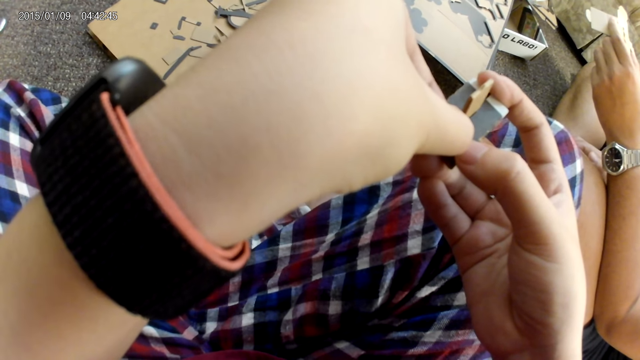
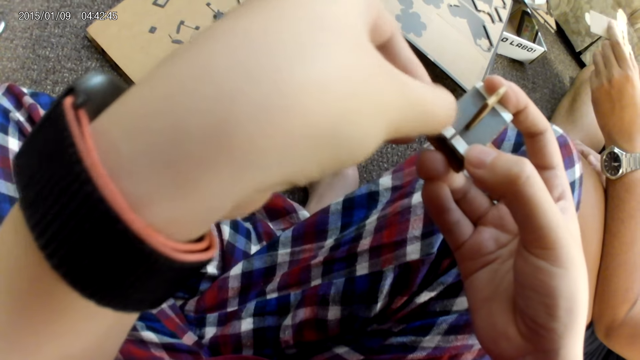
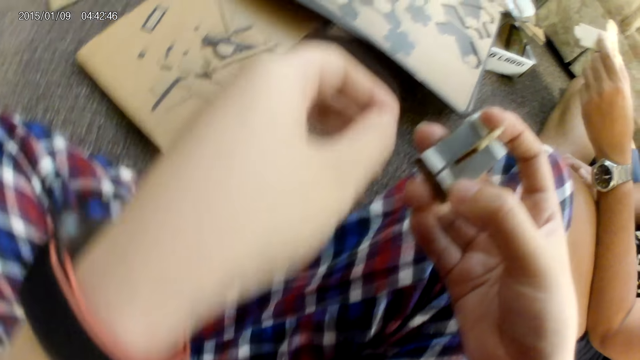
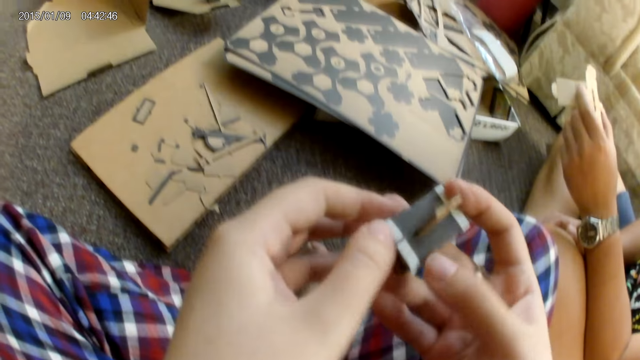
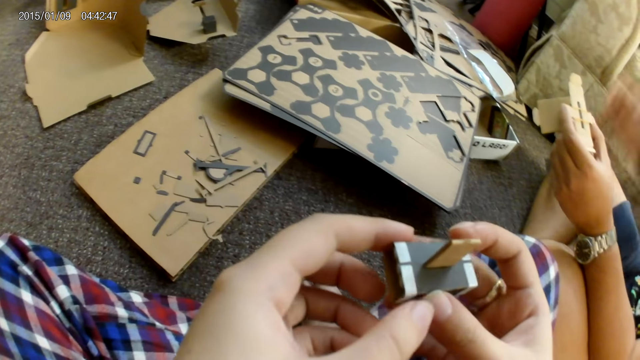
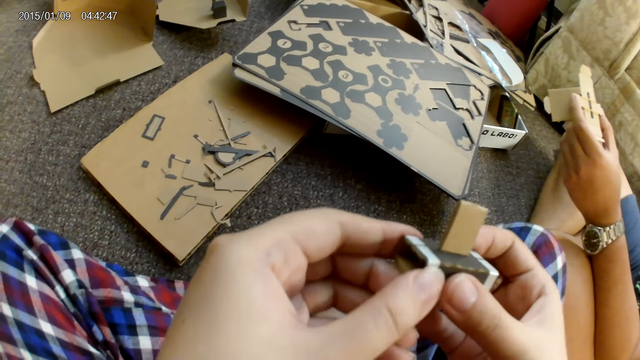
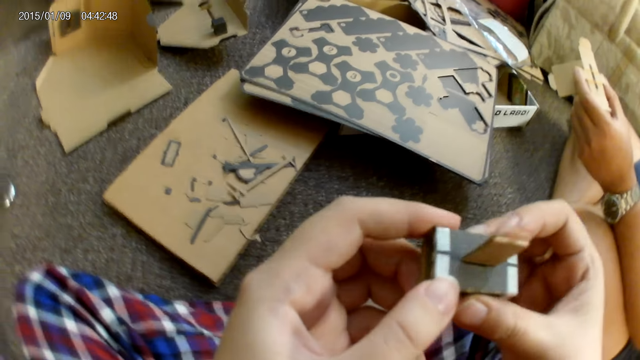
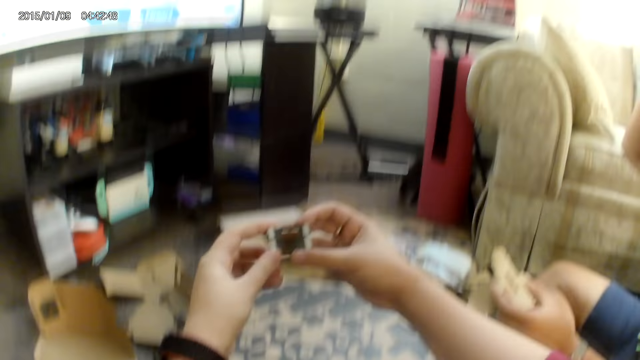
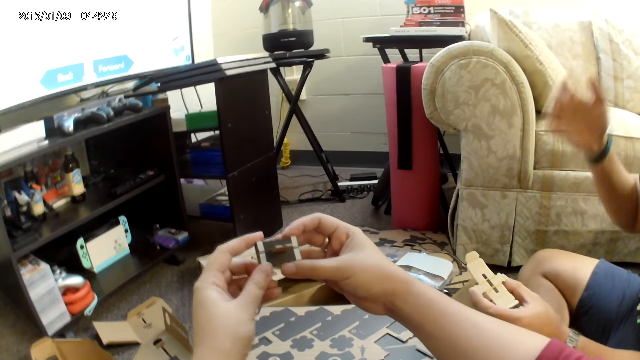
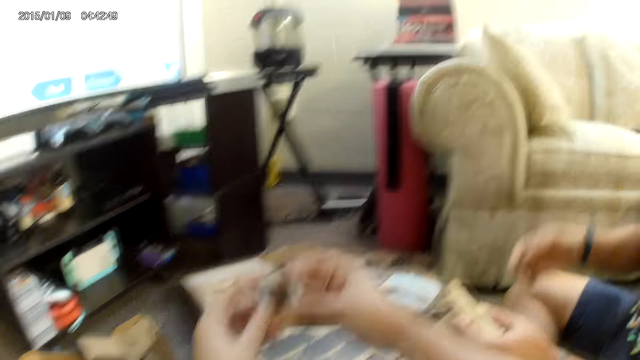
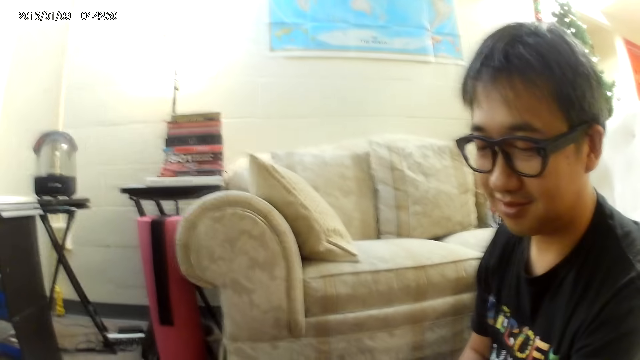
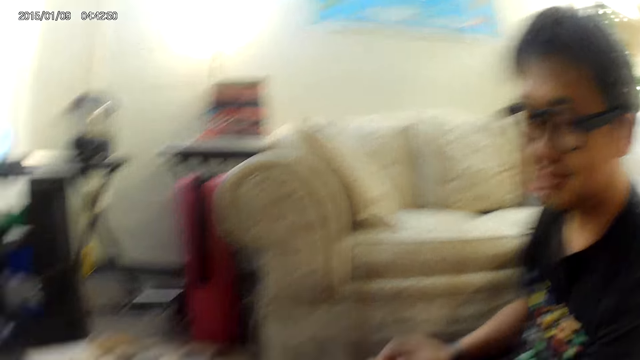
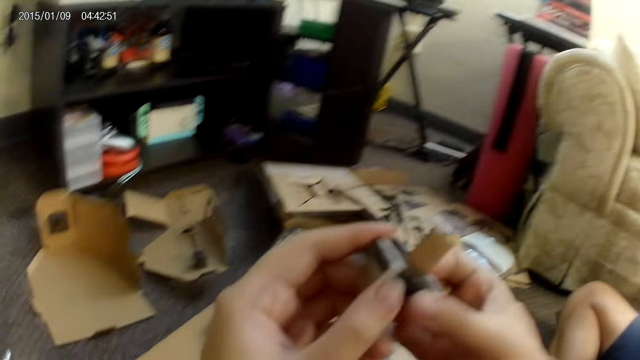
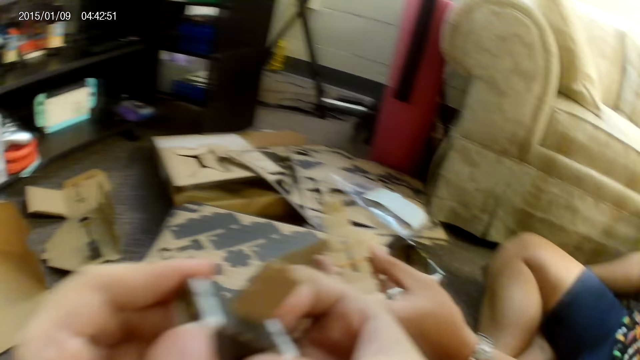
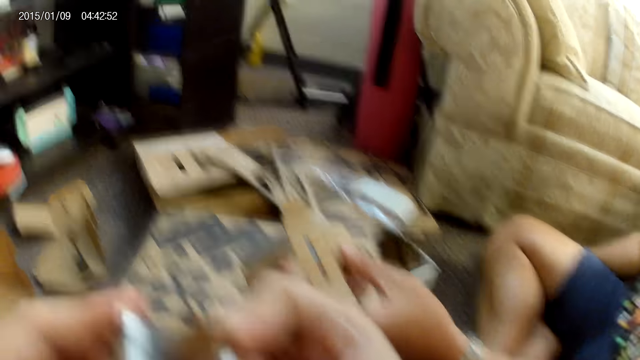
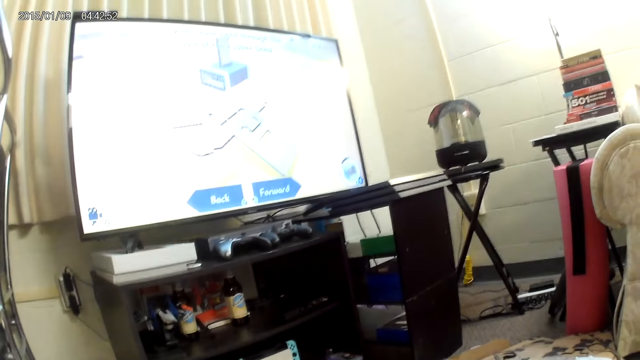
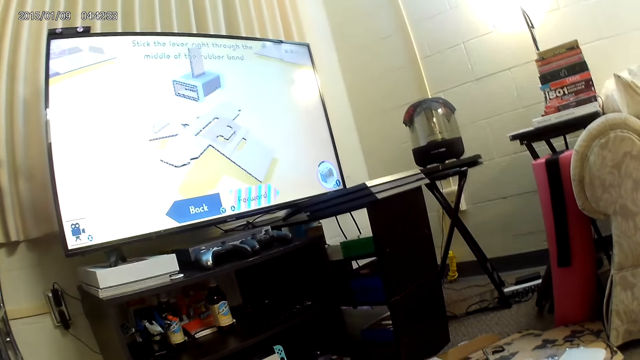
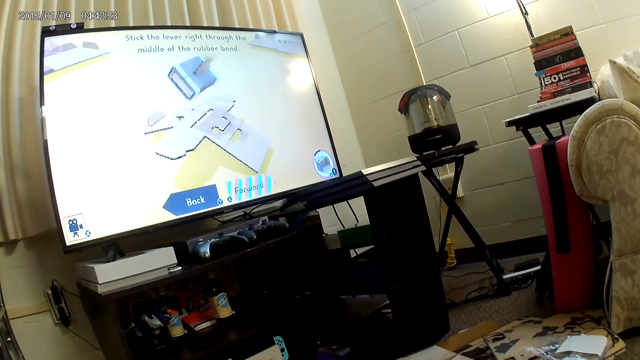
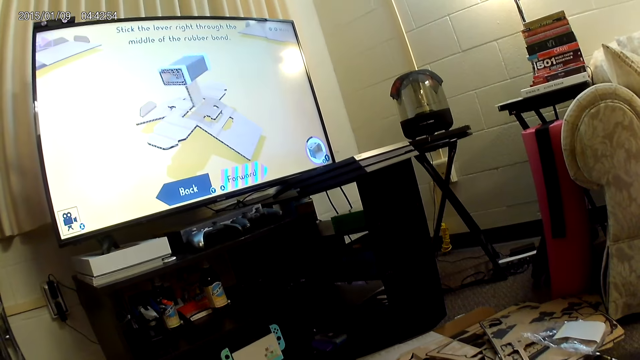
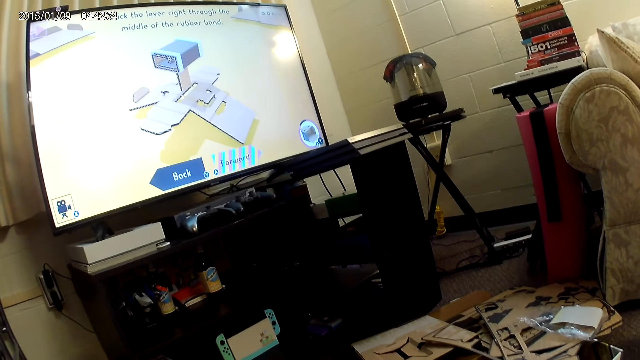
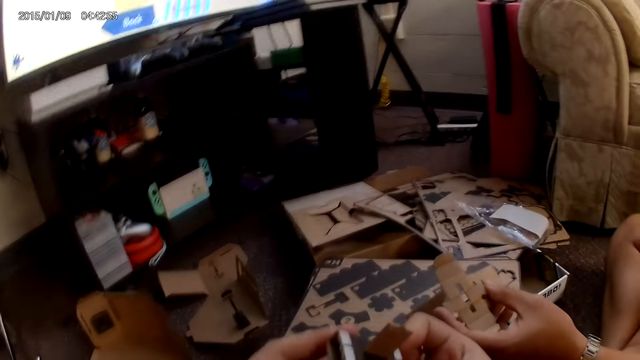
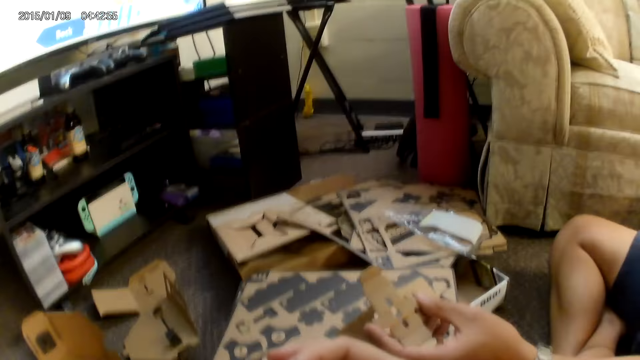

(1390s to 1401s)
The camera wearer looks at the box. They look at the television.

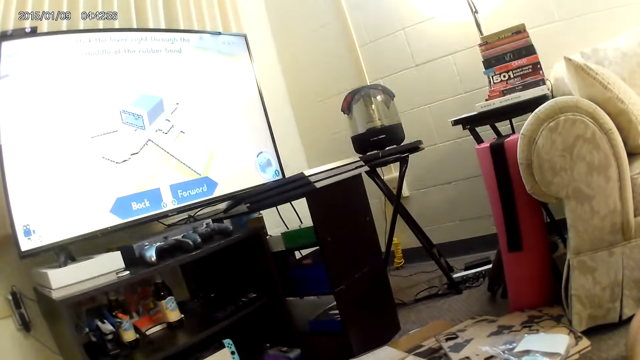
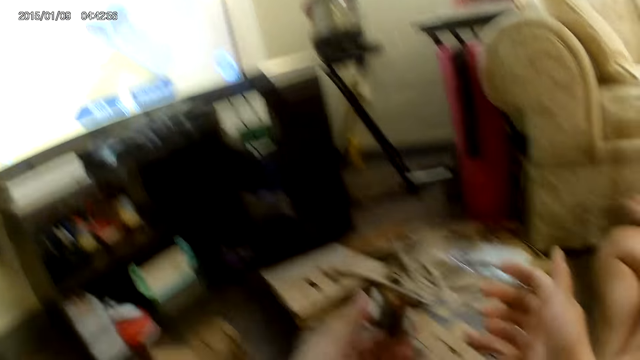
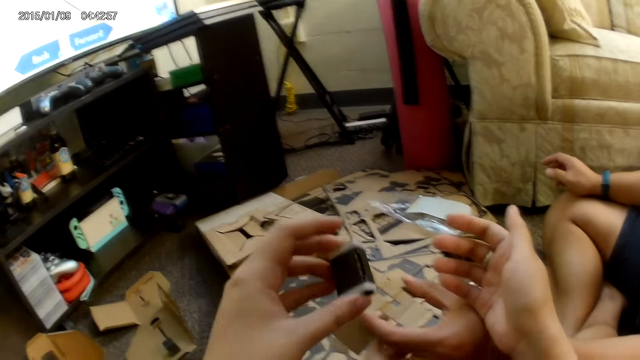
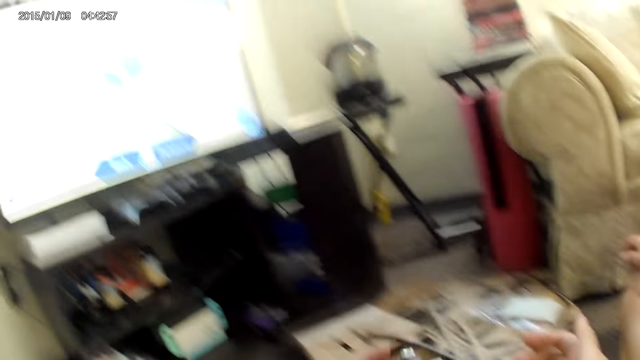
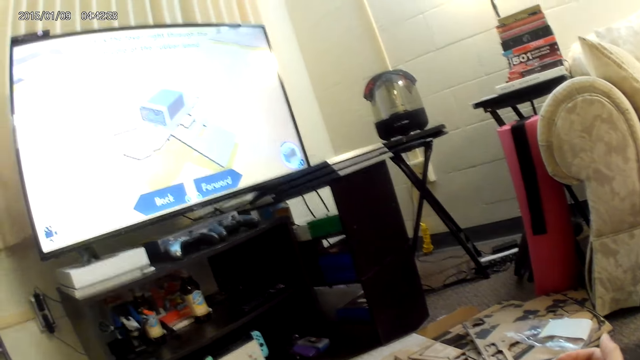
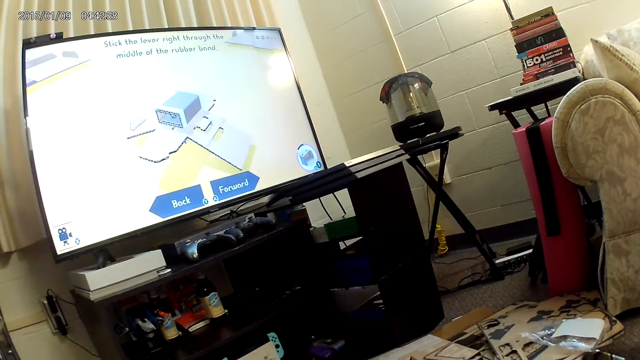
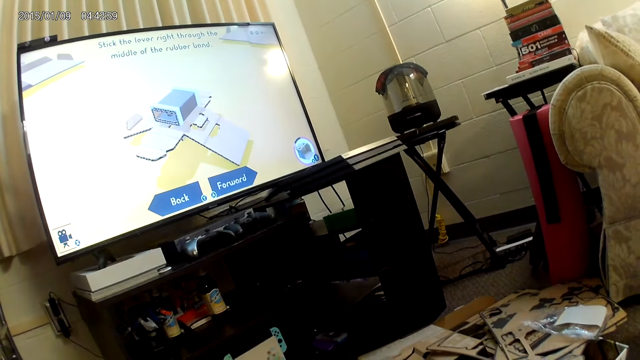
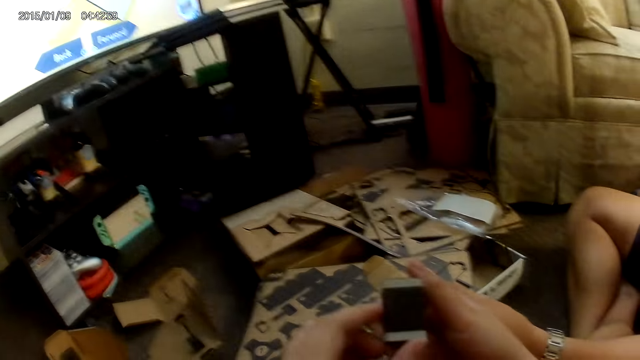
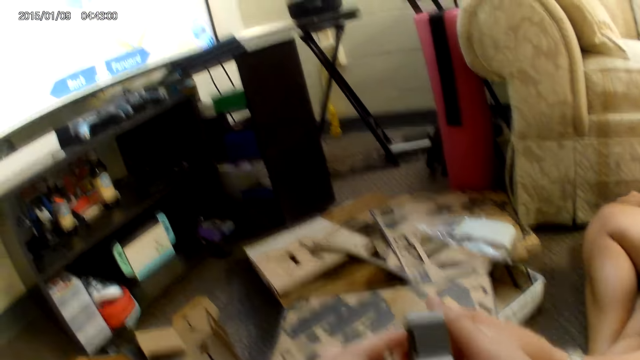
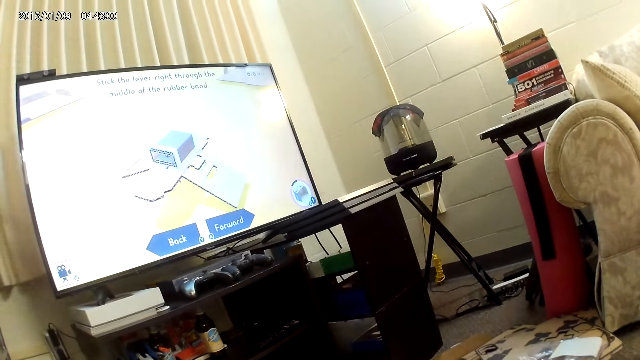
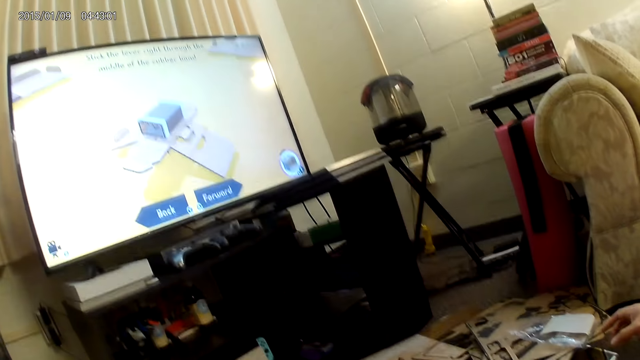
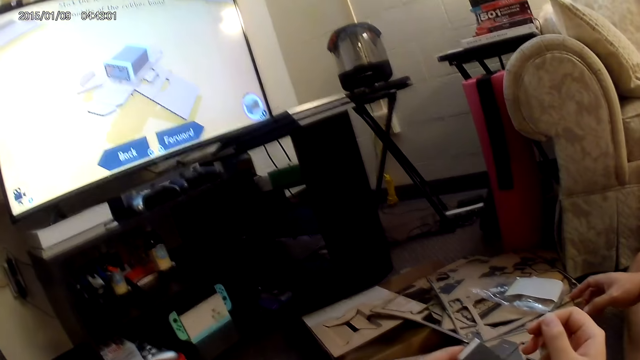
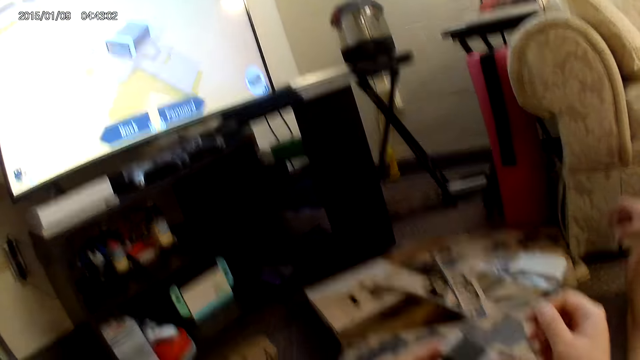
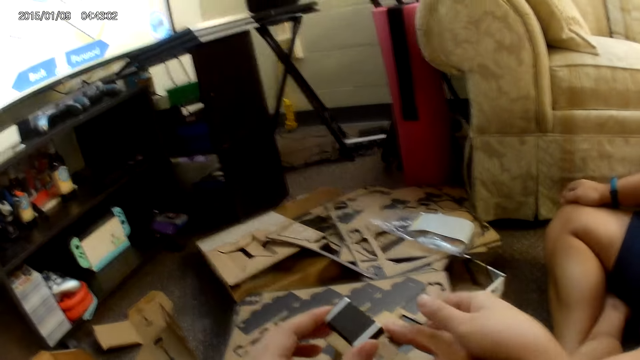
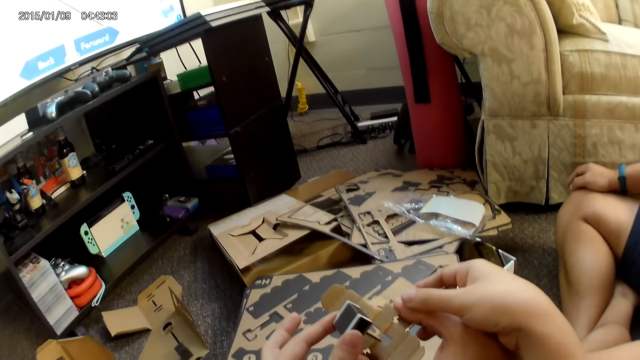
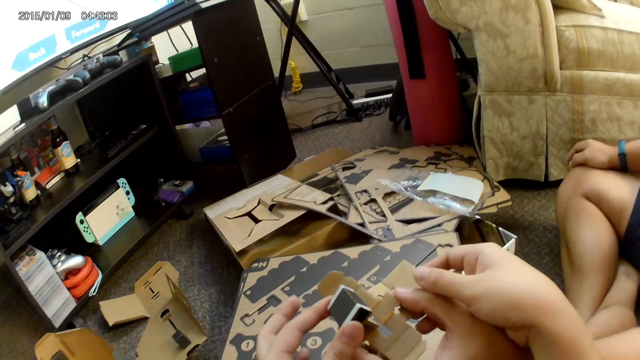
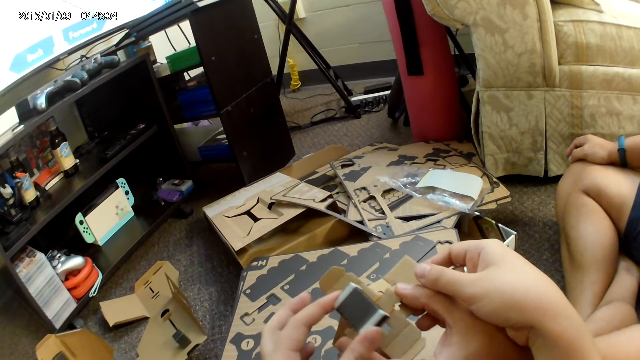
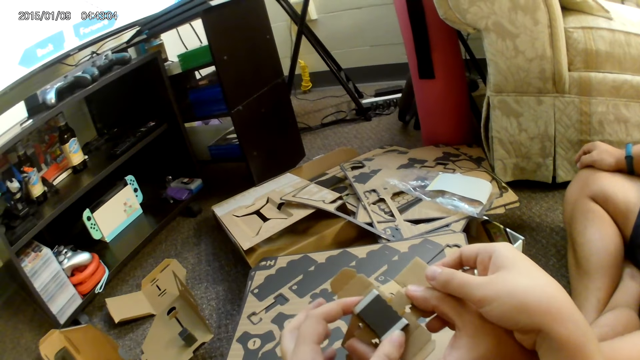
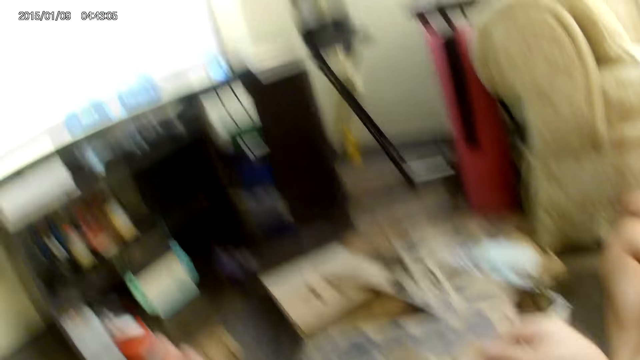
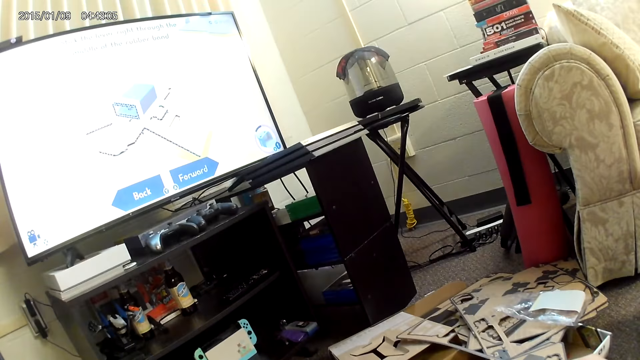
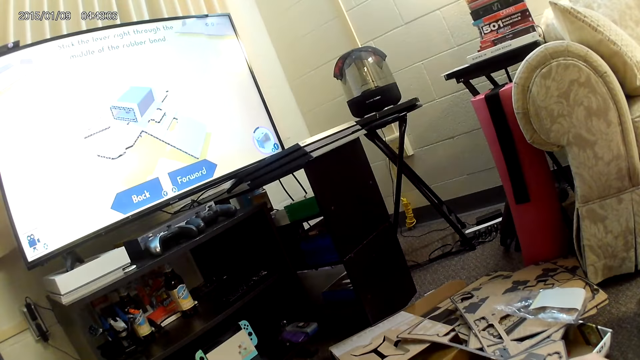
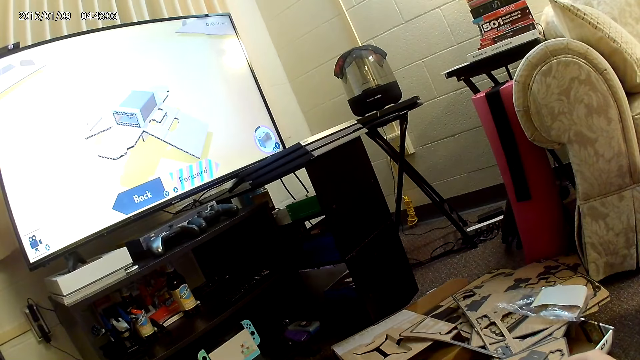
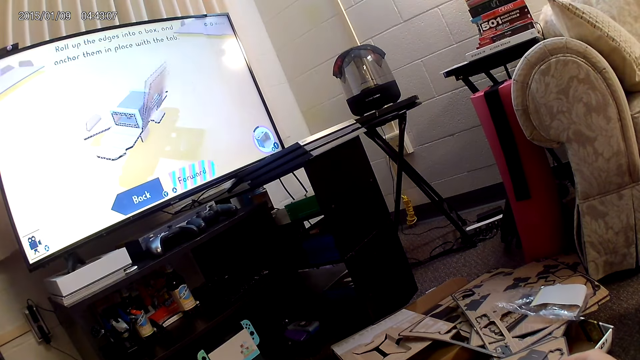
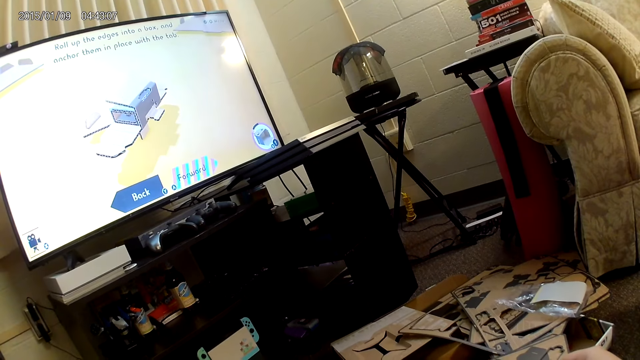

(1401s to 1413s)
The camera wearer puts the carton box on the box piece. She looks at the television. She puts the box into the carton piece. She assembles a cardboard with her left hand. She looks at the television.
